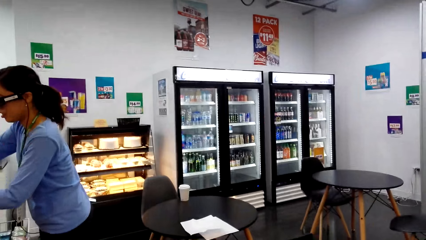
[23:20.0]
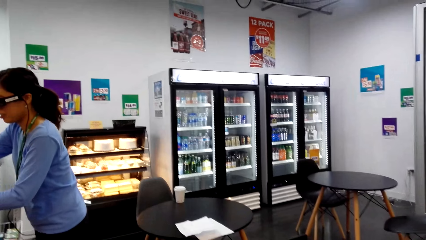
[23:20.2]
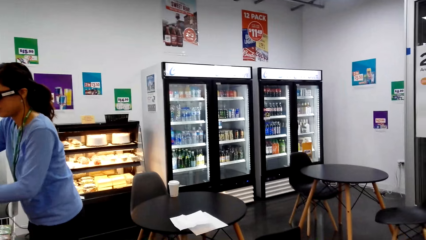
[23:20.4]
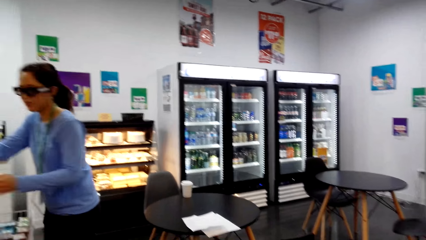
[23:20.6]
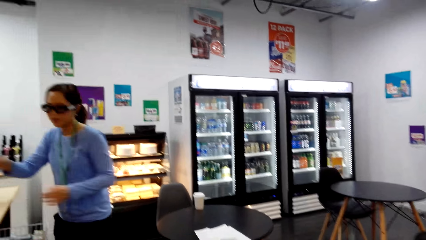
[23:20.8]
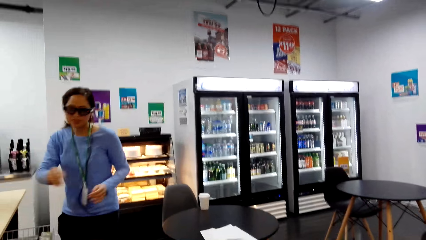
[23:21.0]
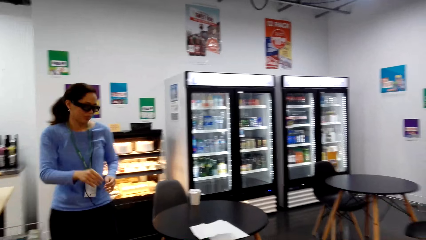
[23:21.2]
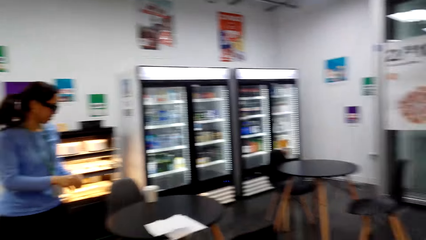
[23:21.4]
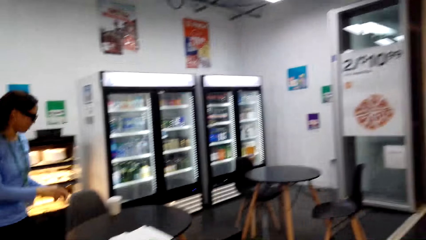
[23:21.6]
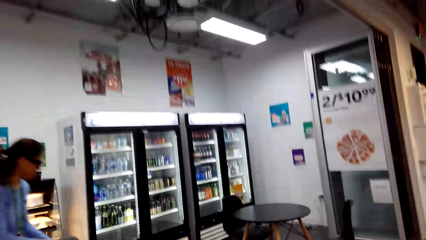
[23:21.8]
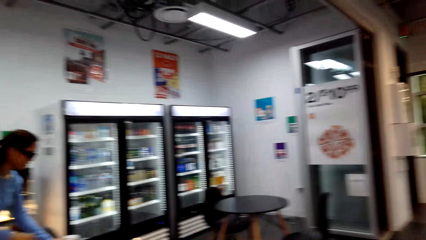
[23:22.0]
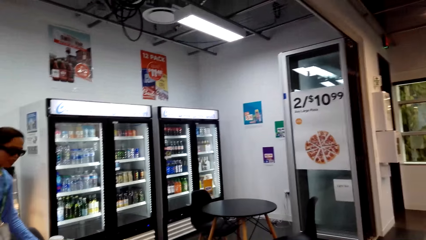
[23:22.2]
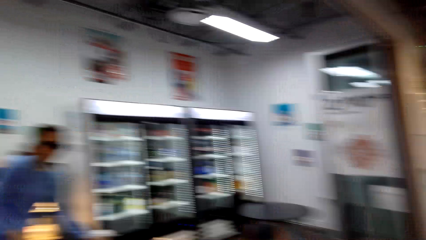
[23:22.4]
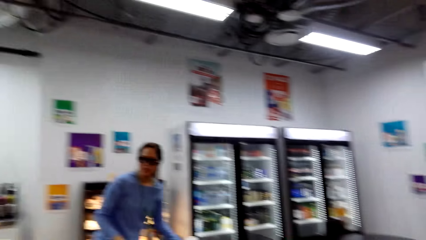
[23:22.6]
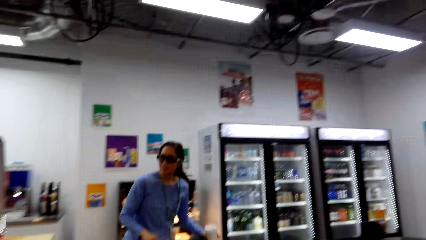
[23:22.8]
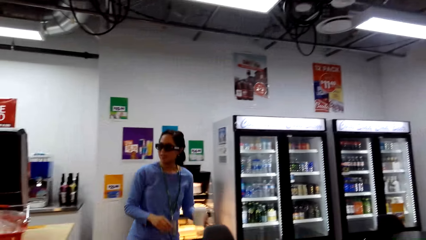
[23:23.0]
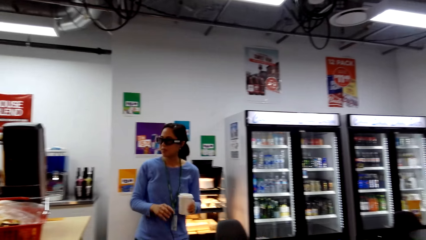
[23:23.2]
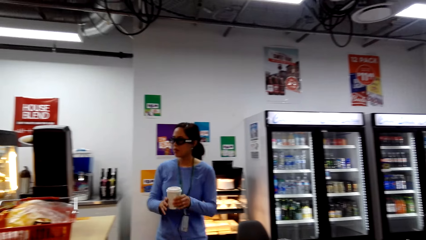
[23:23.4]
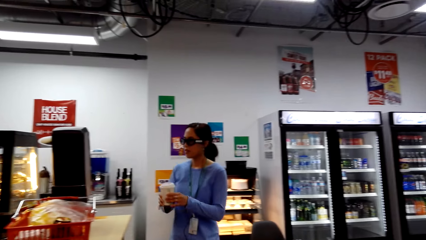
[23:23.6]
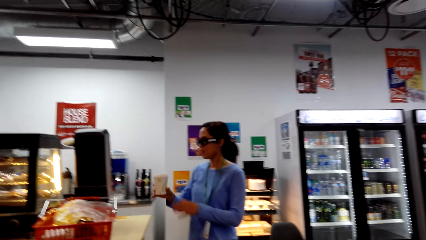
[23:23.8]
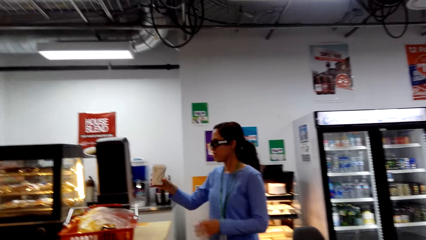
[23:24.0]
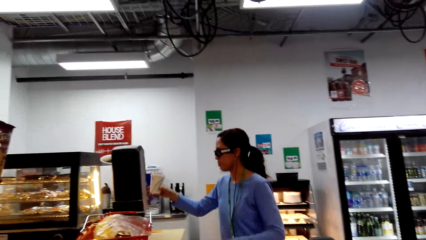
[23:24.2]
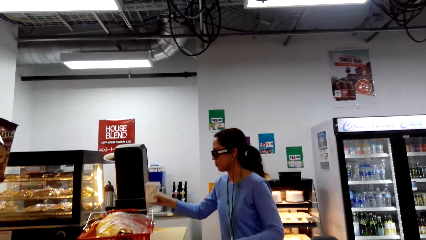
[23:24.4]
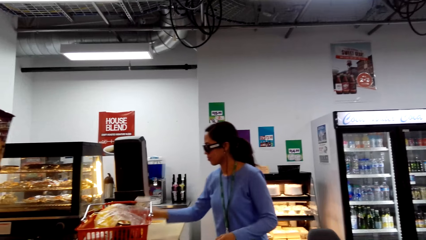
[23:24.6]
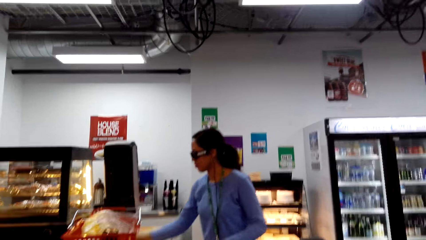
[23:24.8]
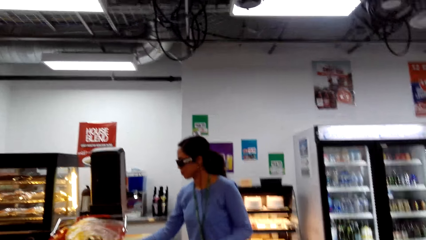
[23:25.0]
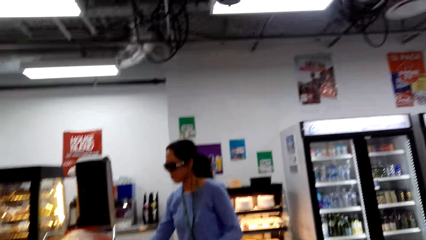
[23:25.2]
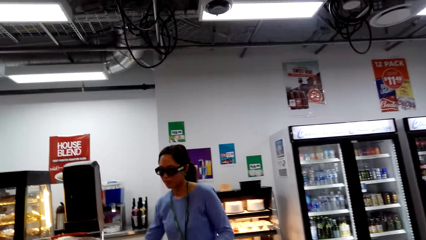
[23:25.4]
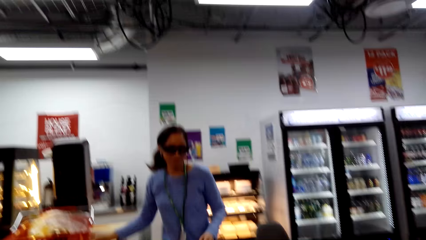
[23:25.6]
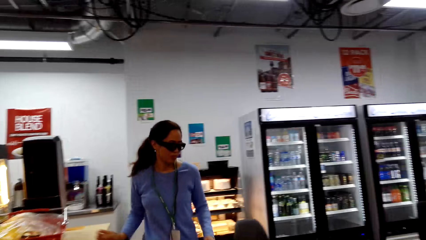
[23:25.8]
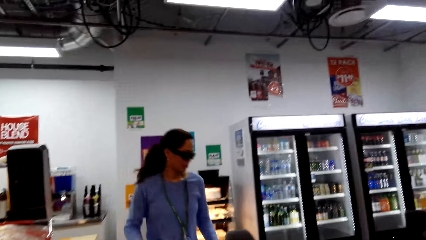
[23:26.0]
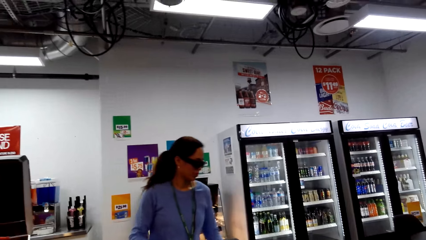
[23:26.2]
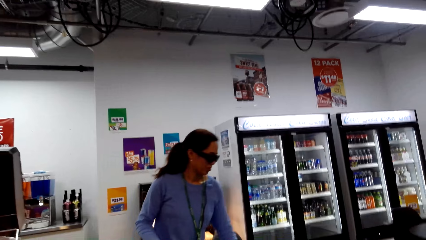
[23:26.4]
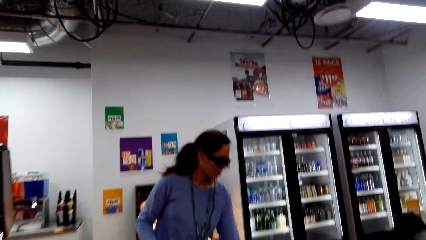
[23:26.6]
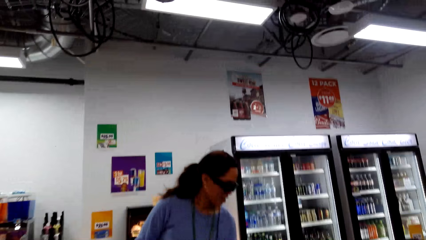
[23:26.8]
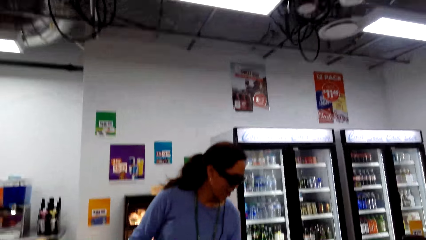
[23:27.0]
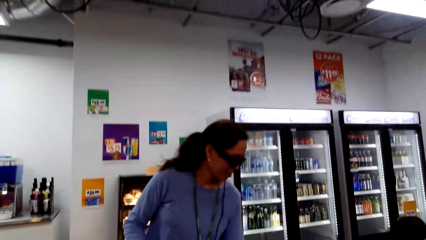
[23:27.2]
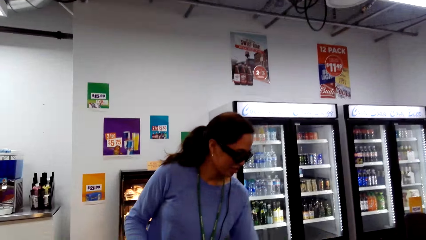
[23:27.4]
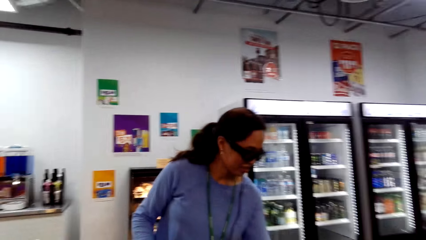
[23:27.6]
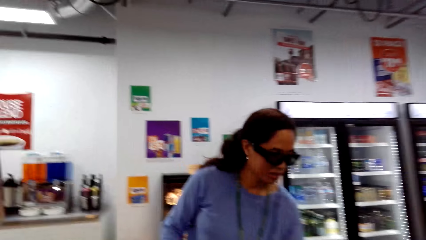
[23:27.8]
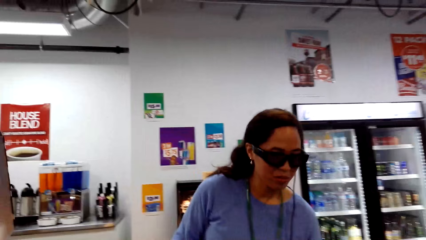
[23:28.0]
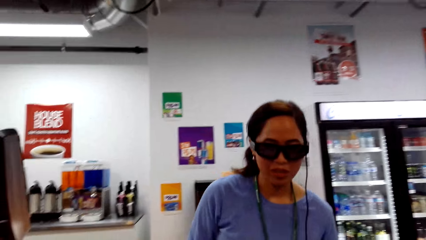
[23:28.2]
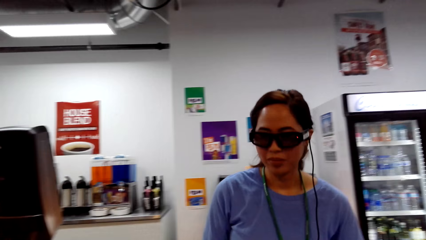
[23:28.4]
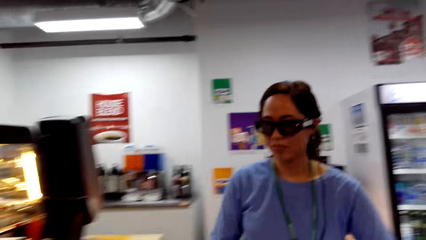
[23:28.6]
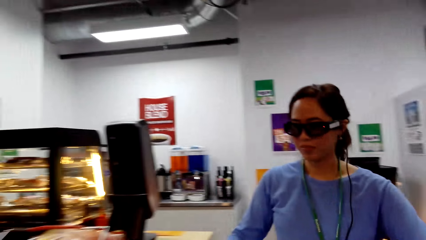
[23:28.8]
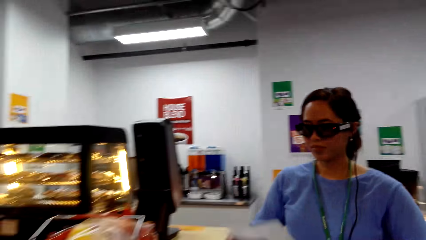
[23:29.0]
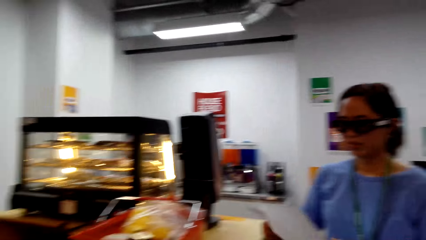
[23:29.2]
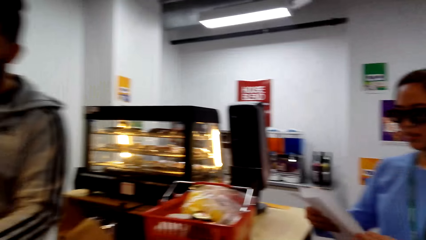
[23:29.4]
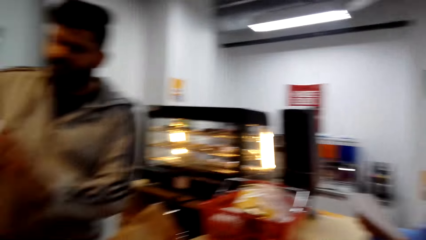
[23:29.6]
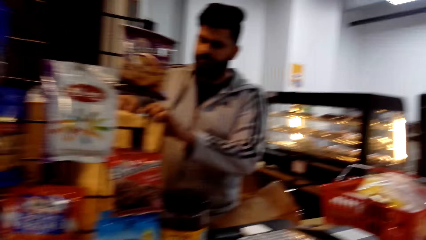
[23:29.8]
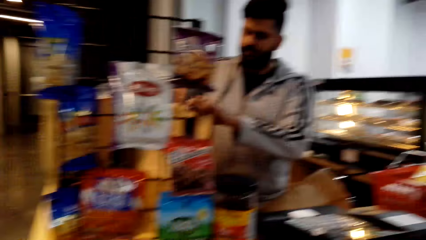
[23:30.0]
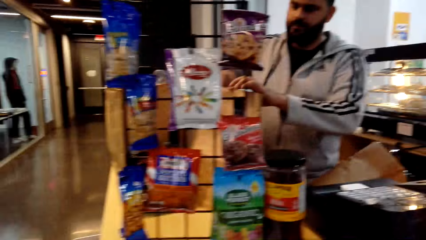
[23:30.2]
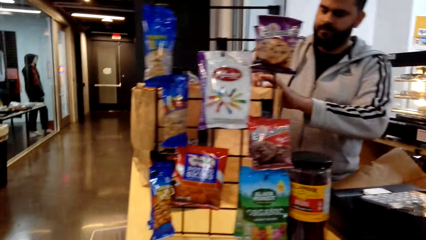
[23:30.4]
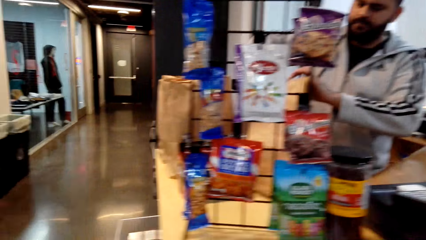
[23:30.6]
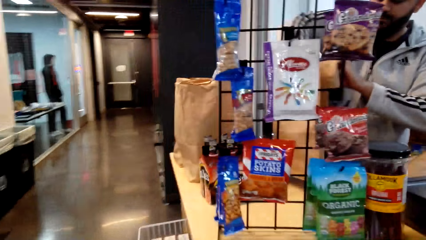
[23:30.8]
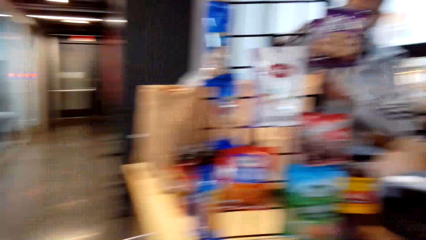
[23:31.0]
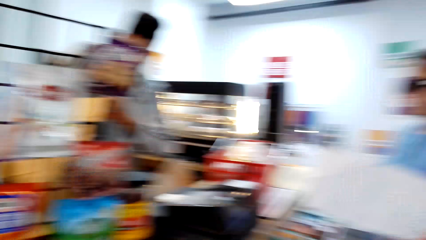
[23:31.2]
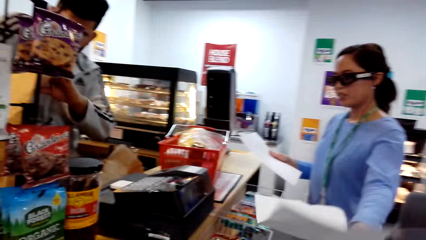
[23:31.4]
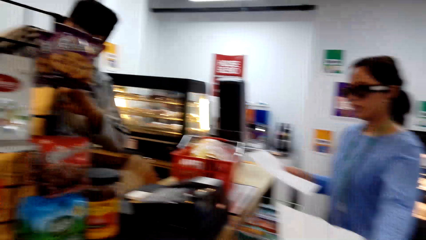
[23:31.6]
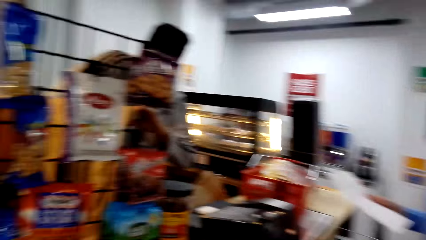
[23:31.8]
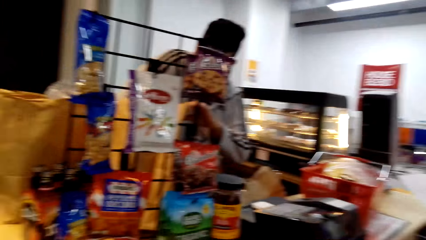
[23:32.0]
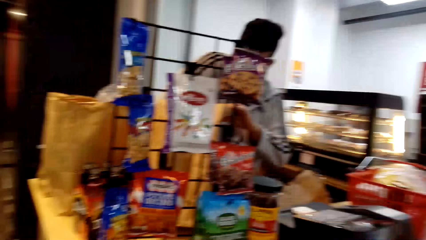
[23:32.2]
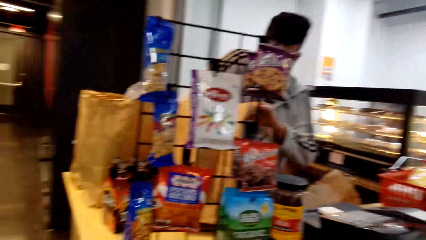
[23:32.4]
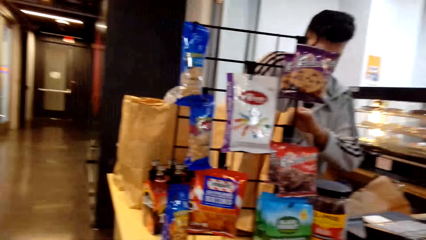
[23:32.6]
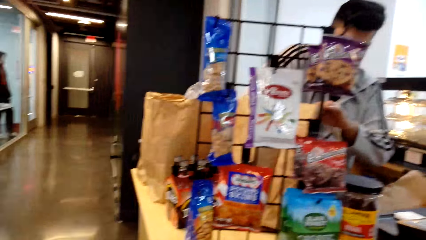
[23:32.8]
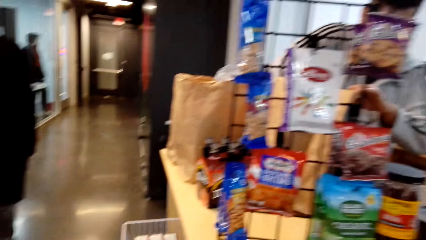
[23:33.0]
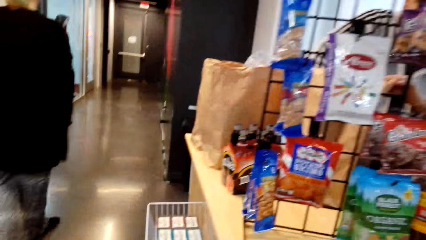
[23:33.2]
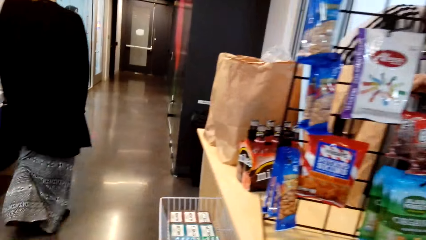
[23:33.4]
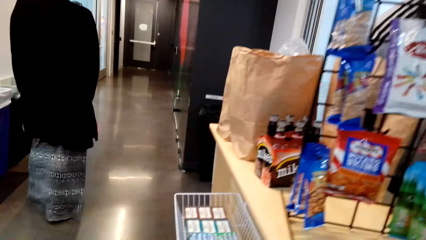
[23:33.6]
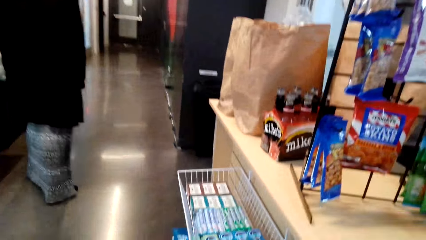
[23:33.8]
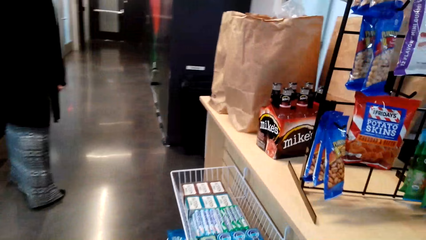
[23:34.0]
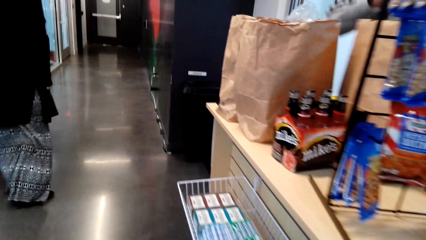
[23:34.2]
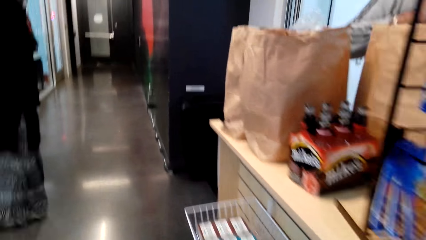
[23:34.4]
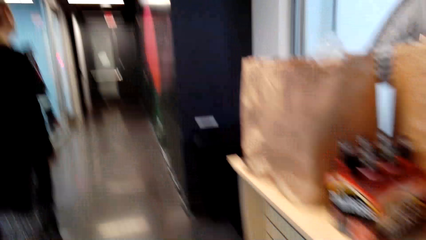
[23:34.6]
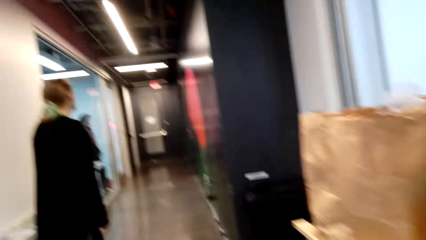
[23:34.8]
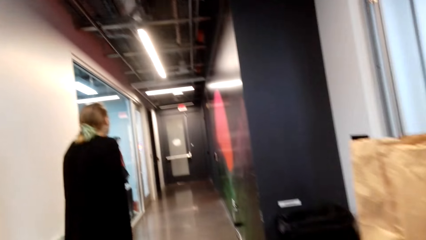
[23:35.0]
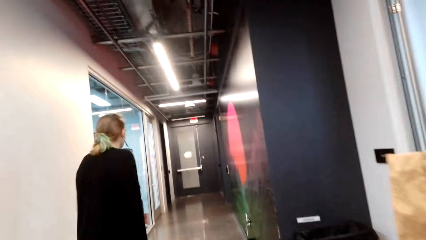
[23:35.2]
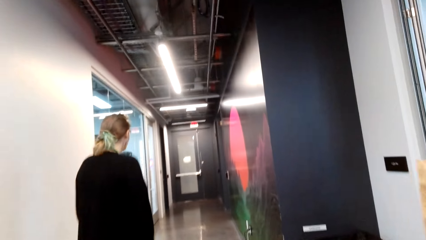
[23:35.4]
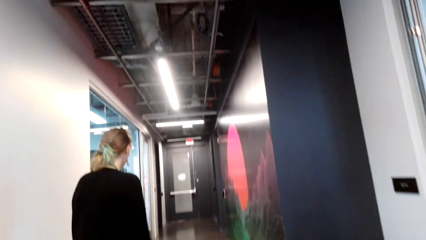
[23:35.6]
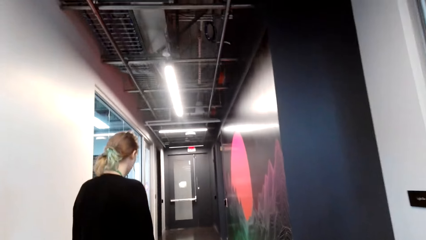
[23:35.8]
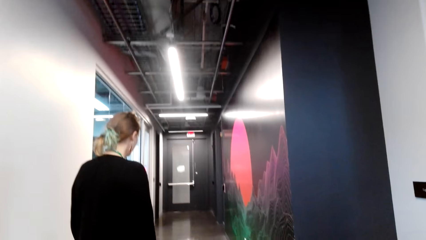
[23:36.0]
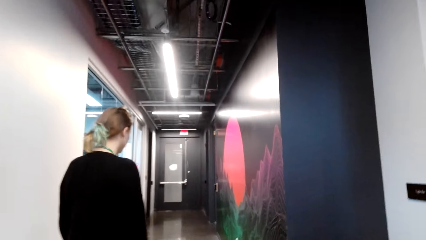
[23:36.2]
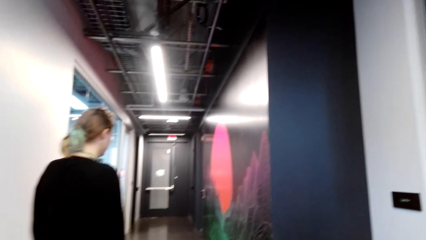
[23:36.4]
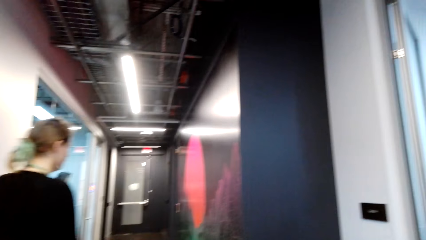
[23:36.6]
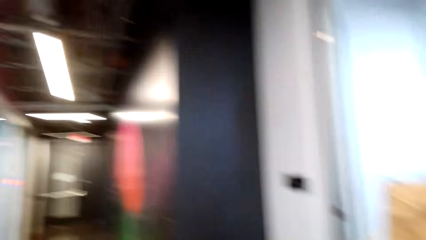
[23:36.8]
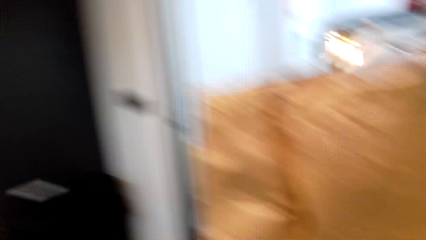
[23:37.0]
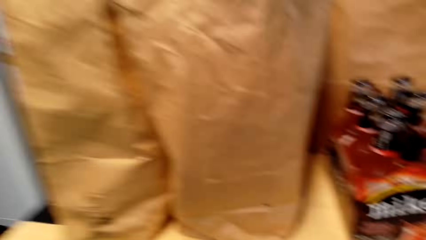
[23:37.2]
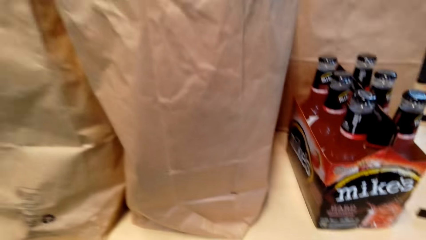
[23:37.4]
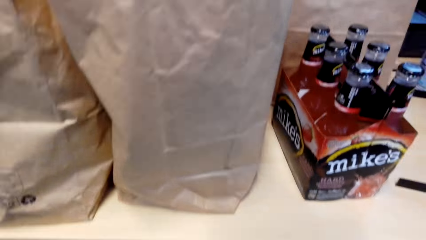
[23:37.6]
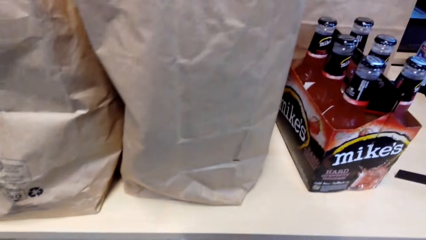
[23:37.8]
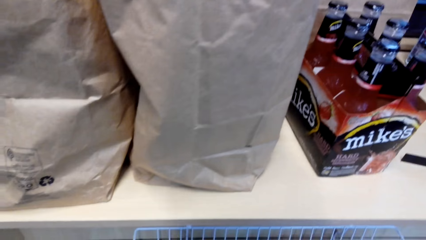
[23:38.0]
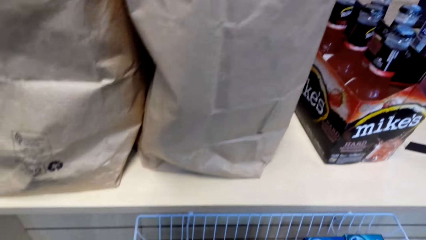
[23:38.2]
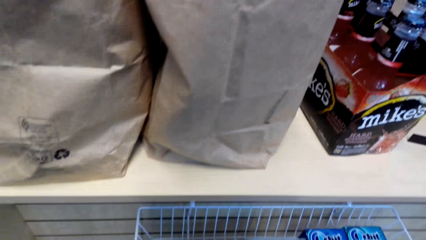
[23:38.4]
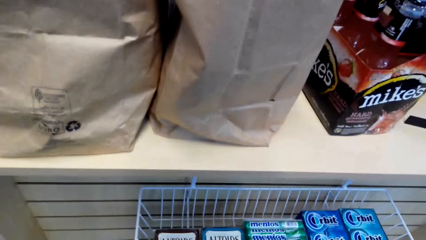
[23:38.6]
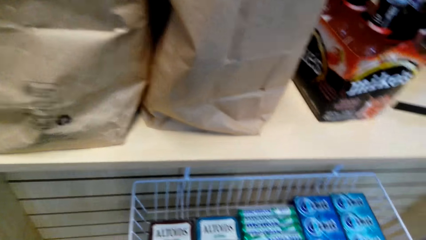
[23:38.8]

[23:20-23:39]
The camera wearer converses to a woman. The woman picks up the mug and drops the mug. The camera wearer converses to the woman. They look around.
